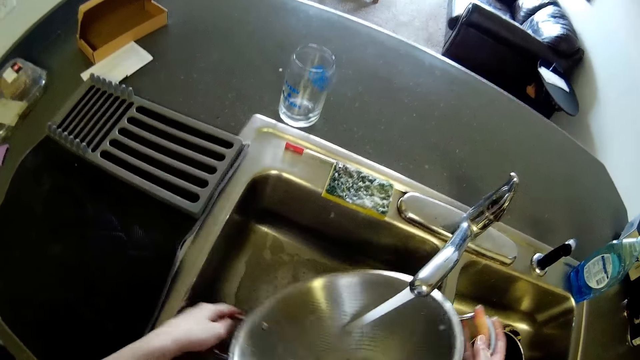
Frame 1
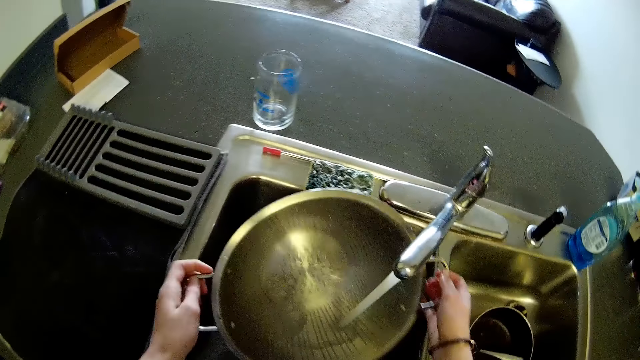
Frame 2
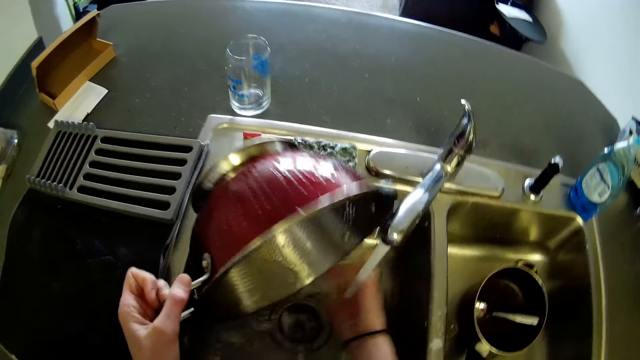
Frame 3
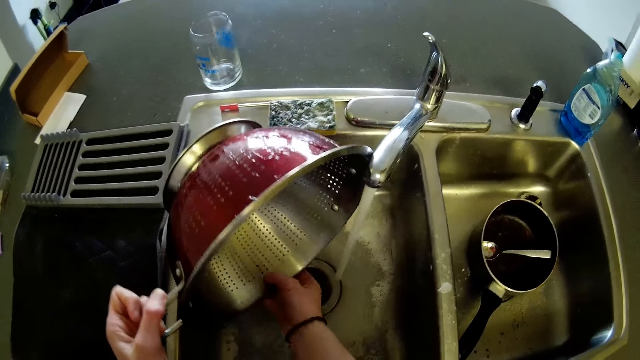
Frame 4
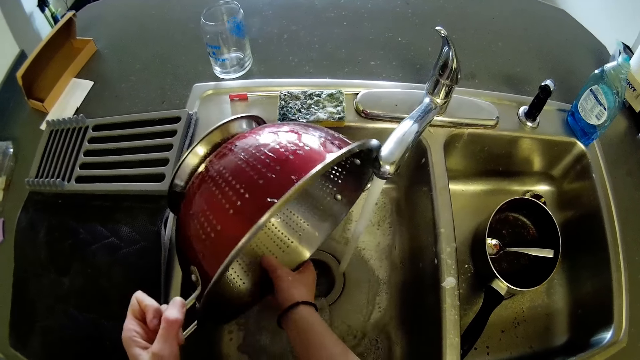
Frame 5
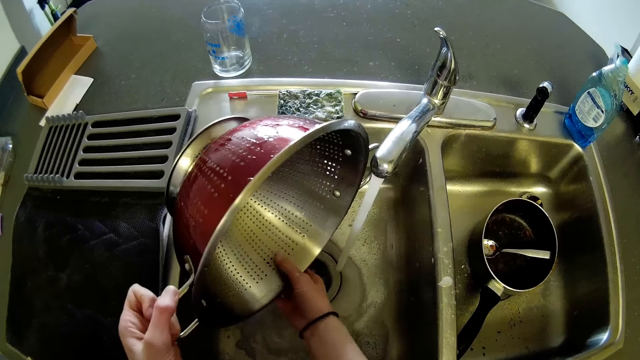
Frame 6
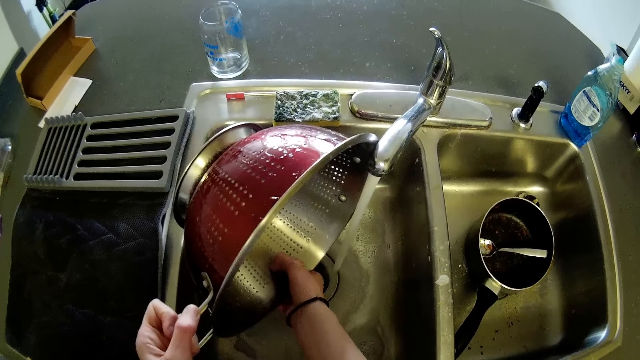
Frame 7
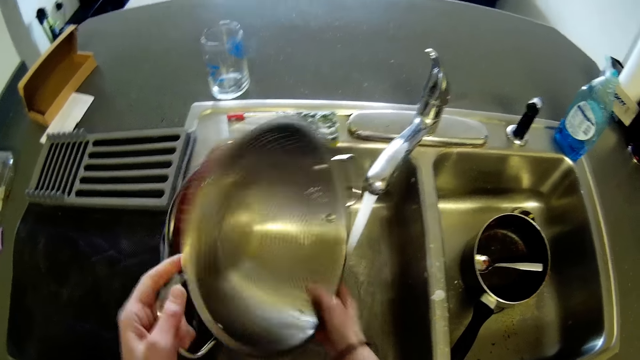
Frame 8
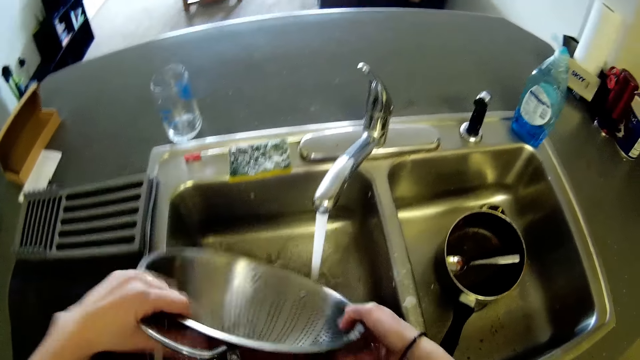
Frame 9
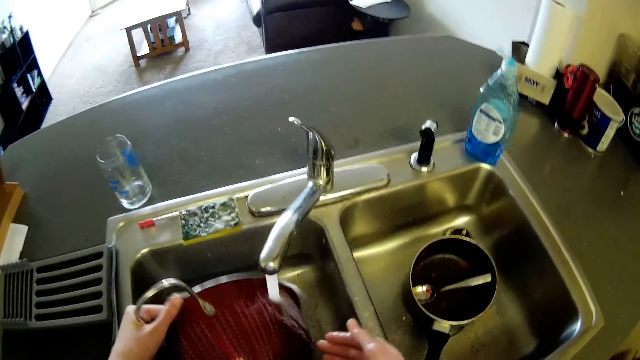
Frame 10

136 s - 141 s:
The camera wearer cleans the pot.

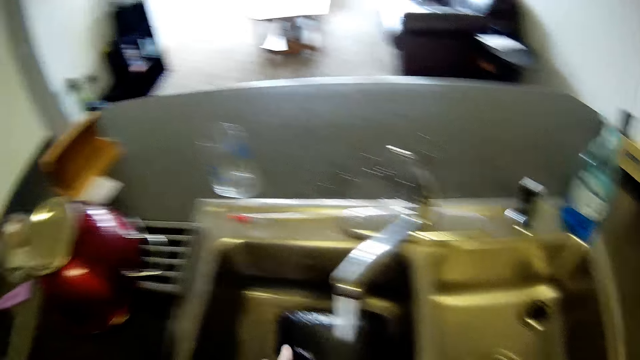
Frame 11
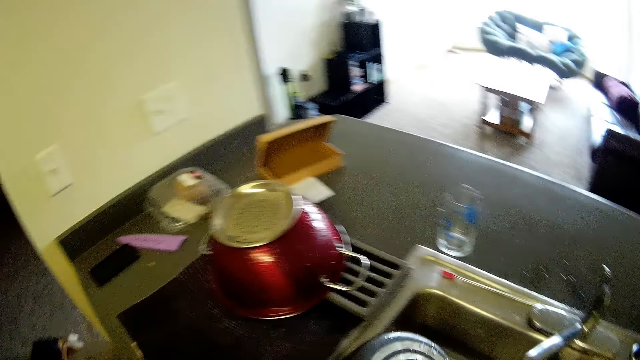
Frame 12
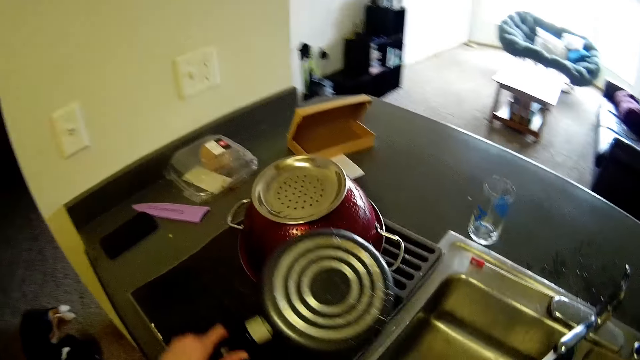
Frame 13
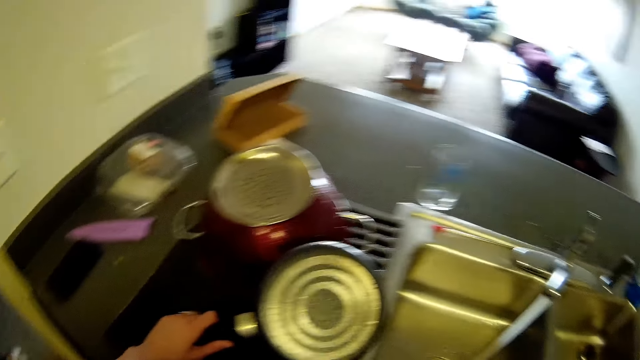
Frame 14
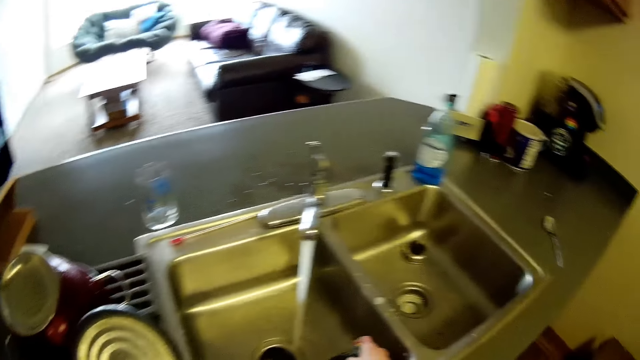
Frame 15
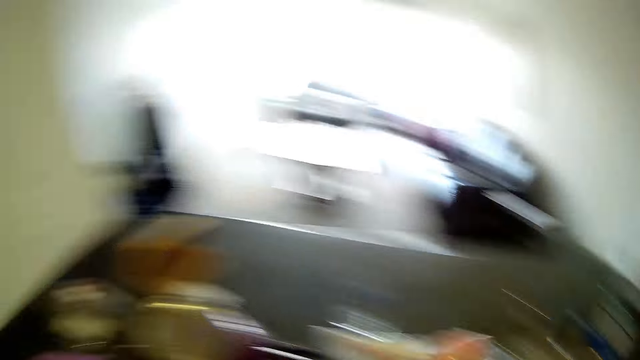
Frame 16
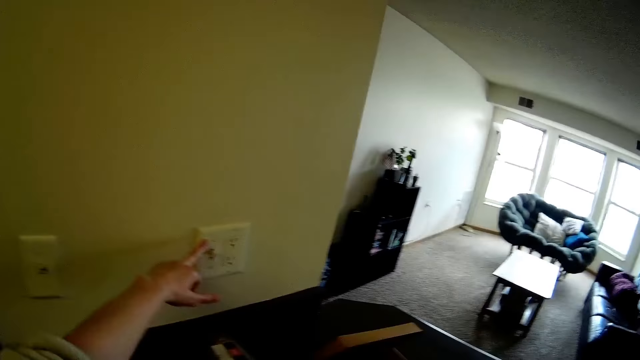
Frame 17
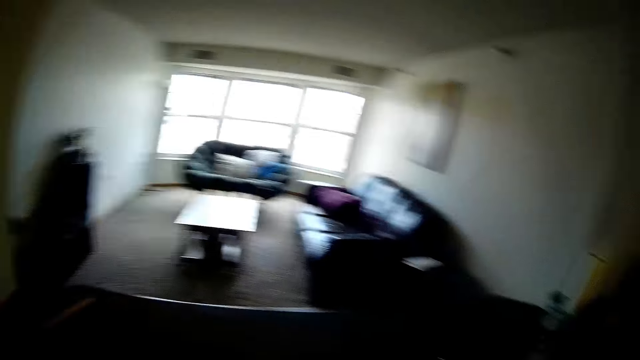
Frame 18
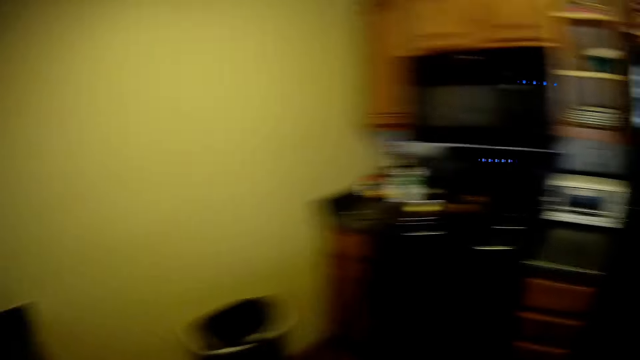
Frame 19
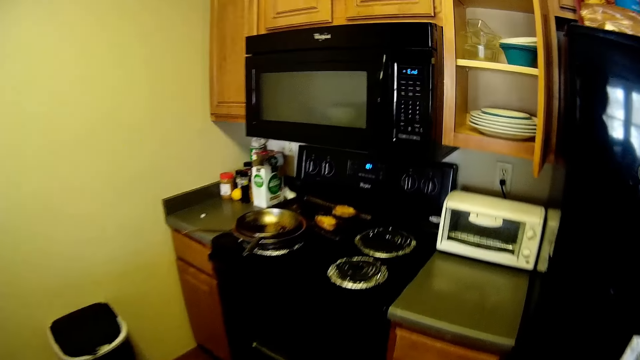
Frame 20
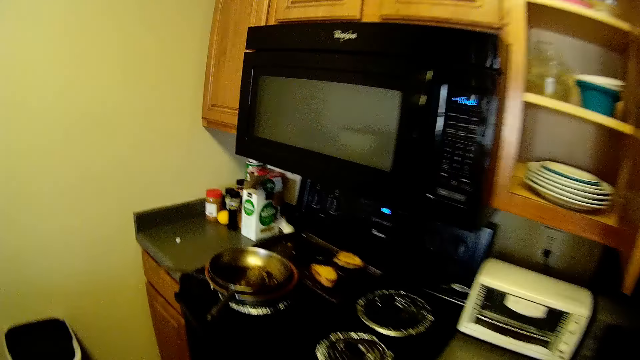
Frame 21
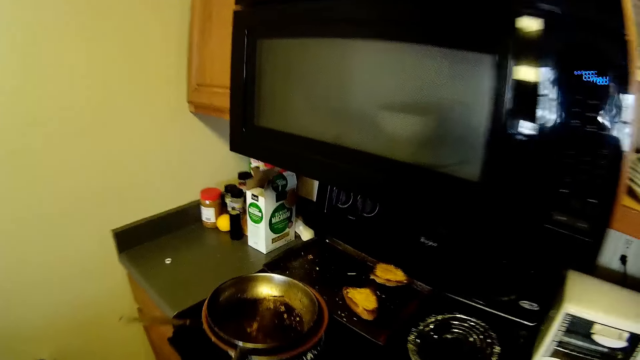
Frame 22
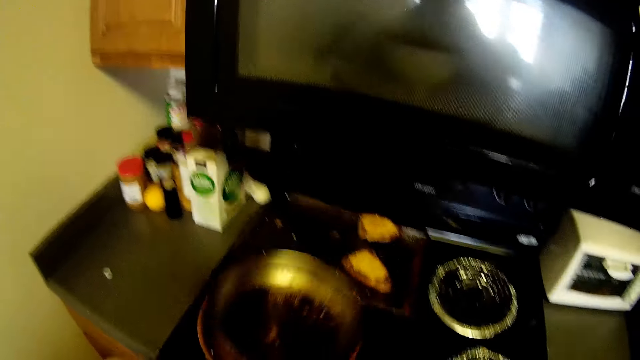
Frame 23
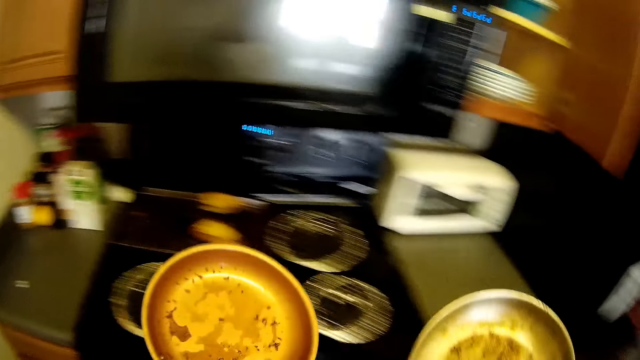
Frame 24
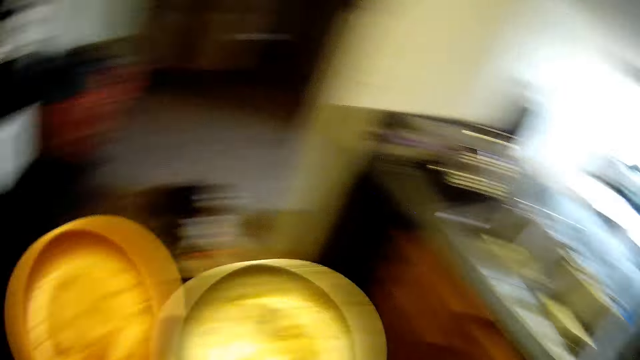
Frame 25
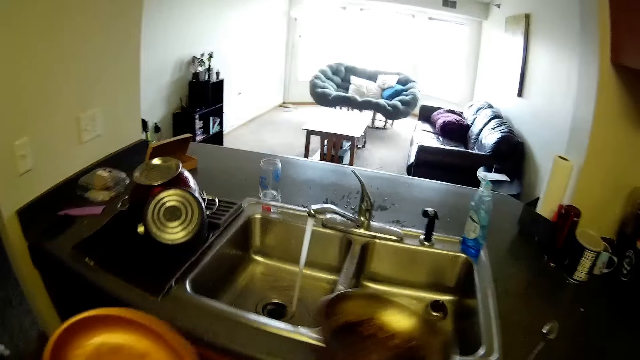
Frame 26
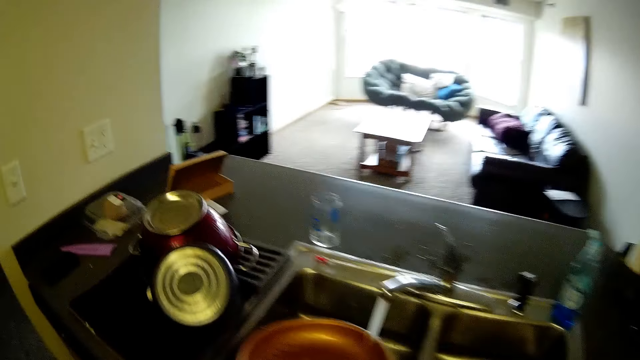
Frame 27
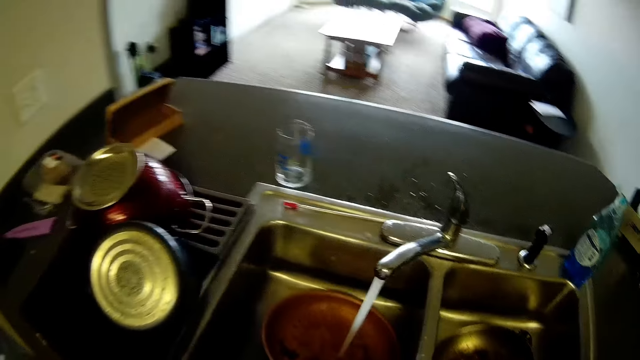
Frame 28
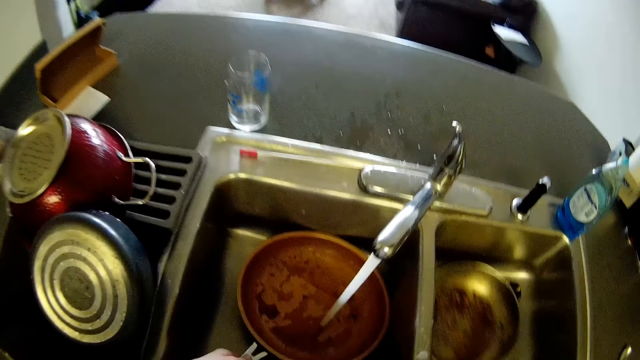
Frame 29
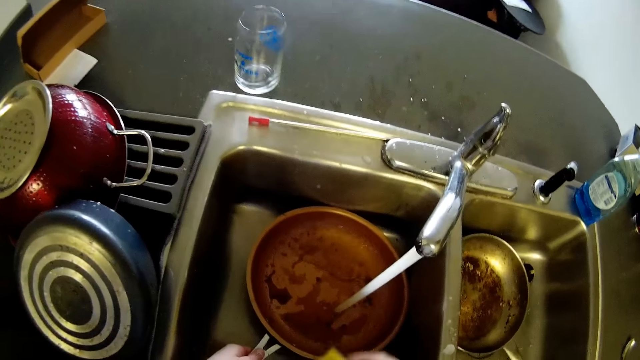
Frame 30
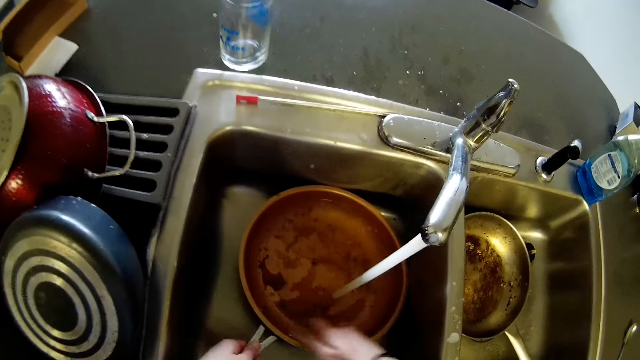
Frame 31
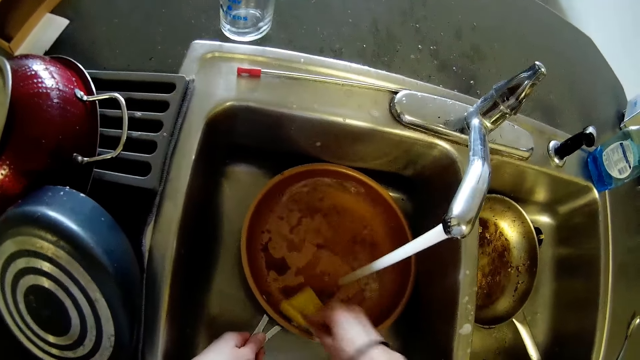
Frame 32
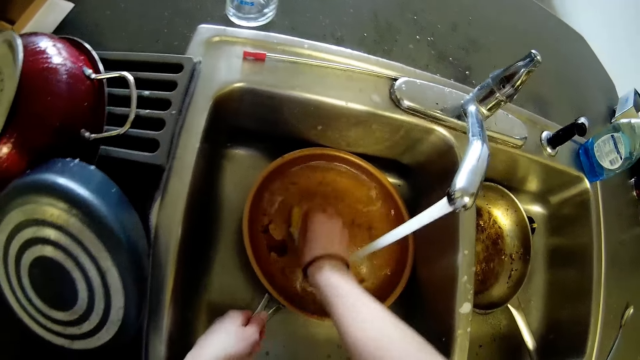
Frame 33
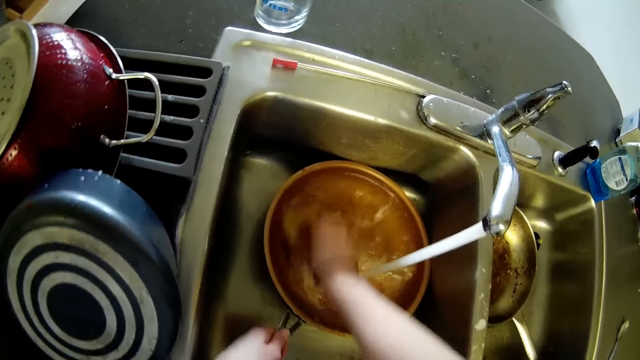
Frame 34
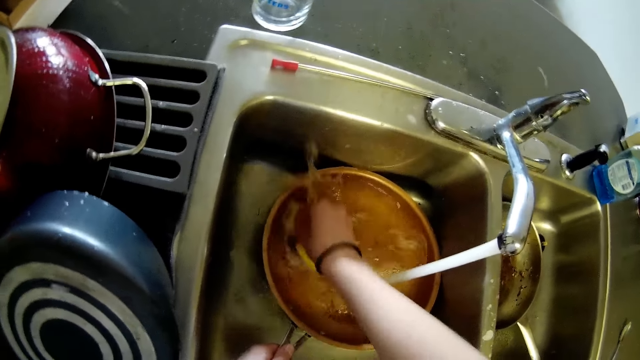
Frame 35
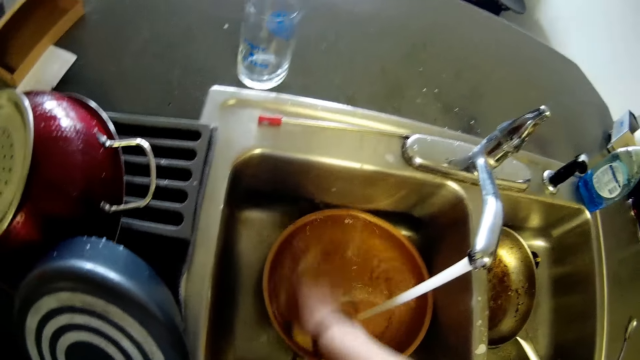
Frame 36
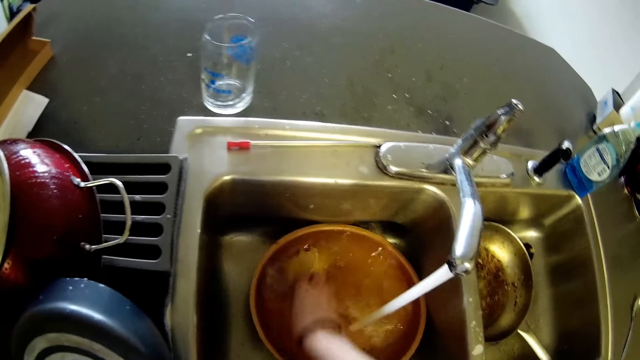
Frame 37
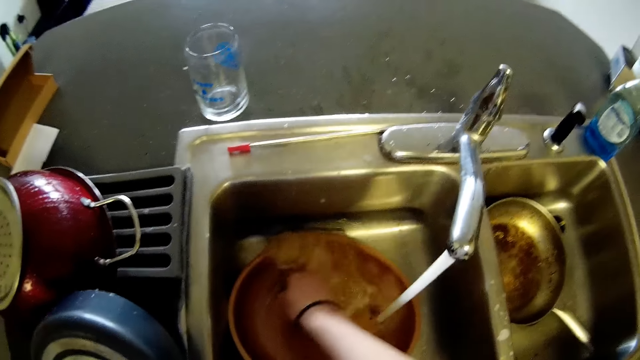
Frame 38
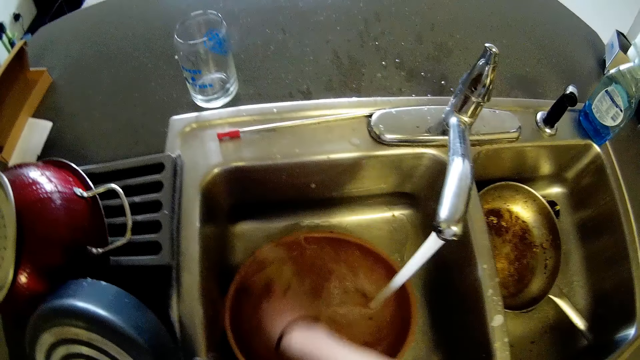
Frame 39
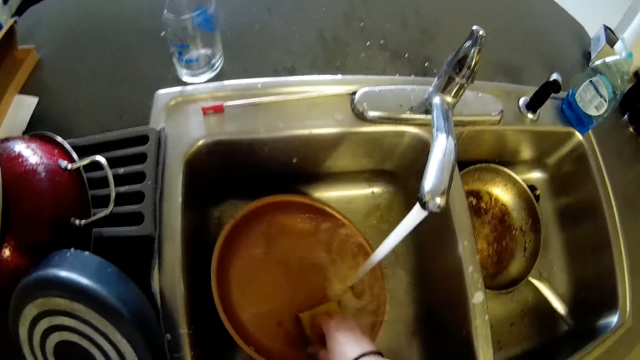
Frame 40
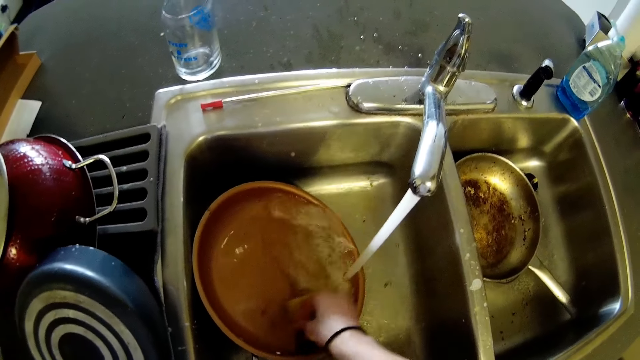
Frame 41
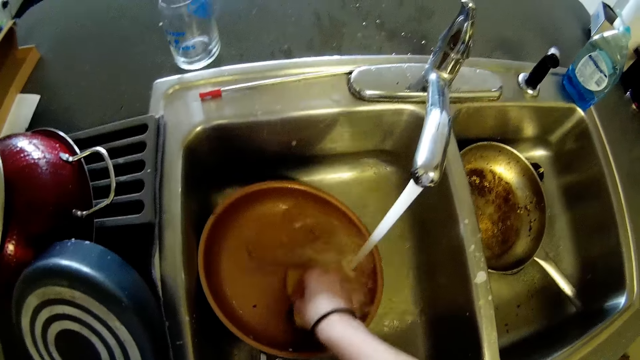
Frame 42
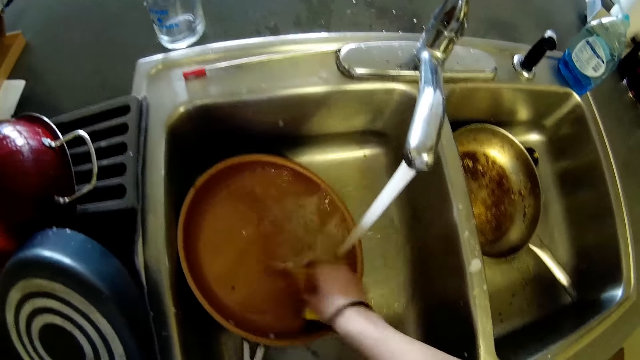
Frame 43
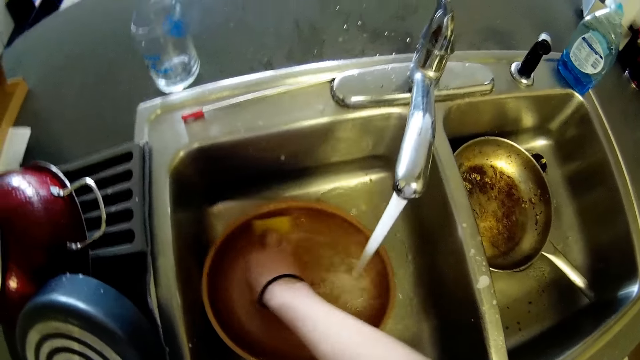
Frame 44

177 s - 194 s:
The camera wearer drops the pot on the bag. They operate the socket. They take some pots or a plate from the cooker. They drop the pot in the sink. They wash the oven pot with the sink.
